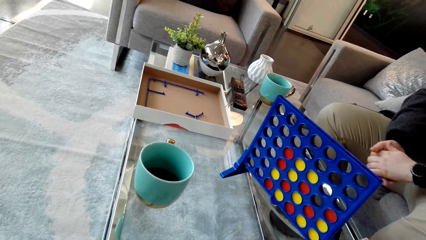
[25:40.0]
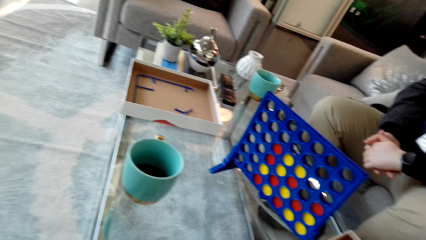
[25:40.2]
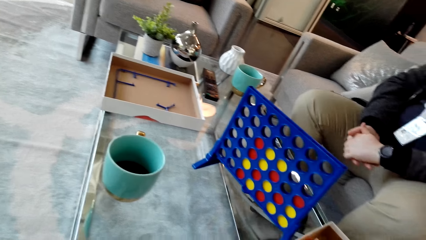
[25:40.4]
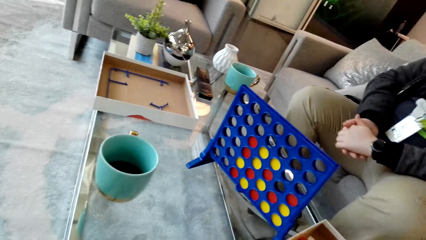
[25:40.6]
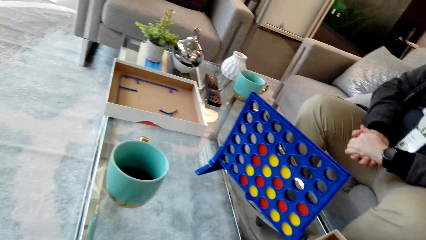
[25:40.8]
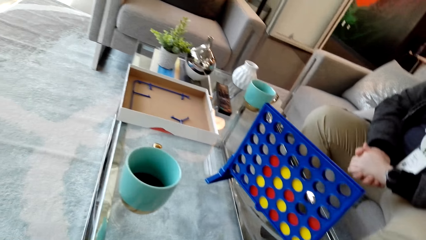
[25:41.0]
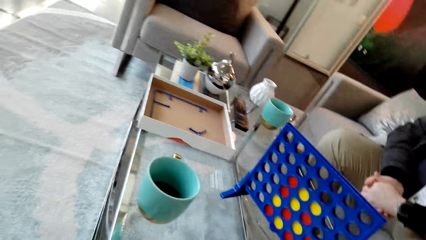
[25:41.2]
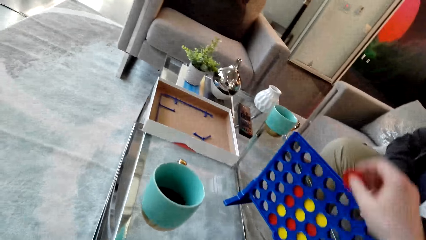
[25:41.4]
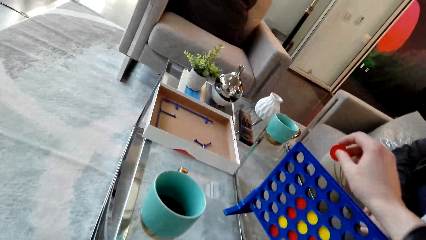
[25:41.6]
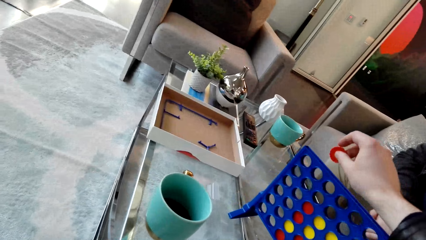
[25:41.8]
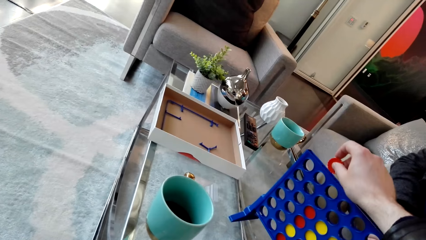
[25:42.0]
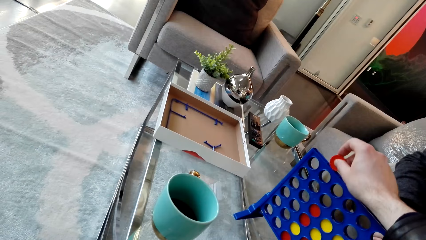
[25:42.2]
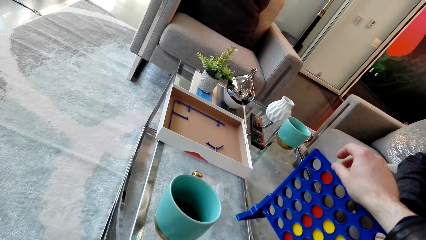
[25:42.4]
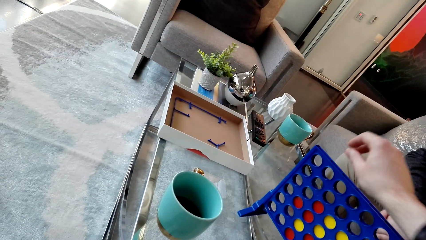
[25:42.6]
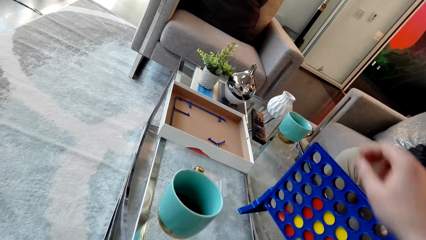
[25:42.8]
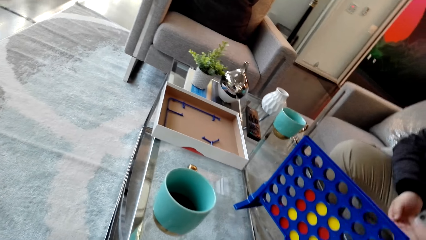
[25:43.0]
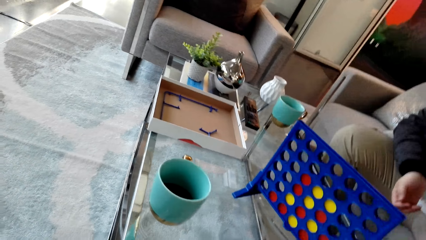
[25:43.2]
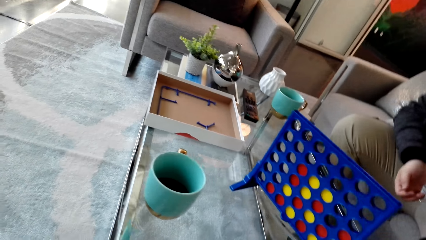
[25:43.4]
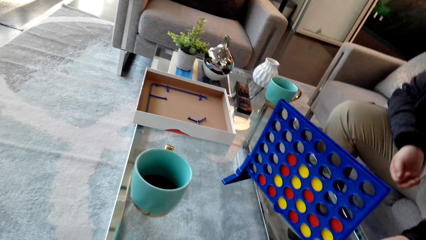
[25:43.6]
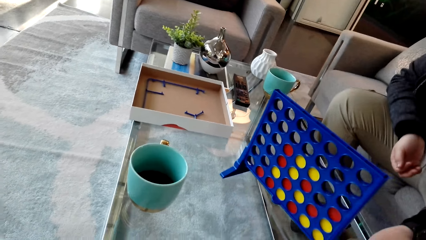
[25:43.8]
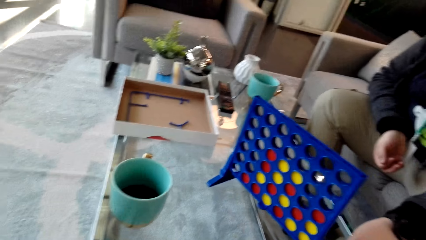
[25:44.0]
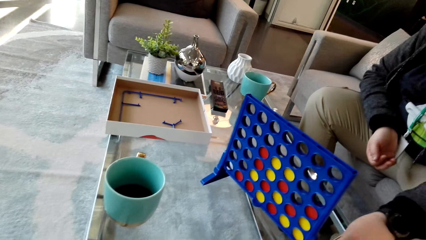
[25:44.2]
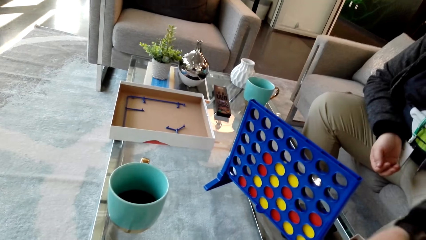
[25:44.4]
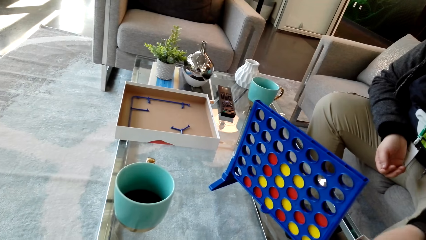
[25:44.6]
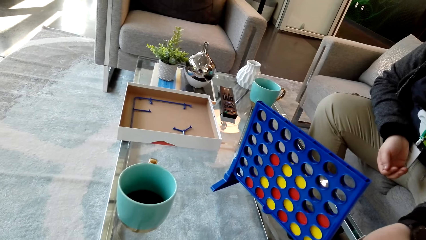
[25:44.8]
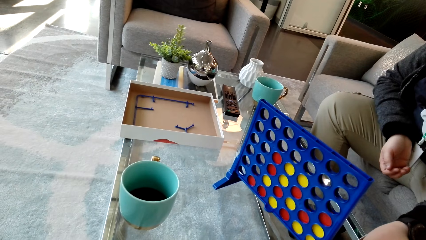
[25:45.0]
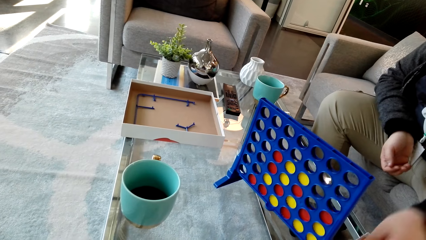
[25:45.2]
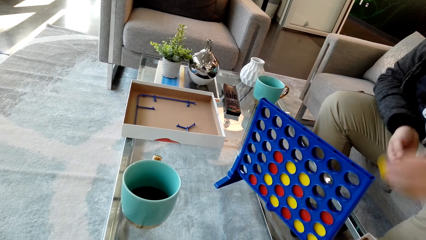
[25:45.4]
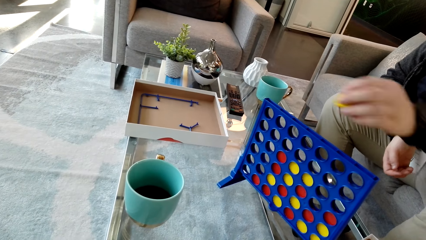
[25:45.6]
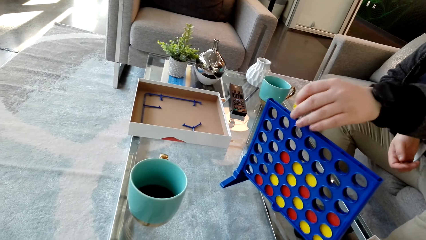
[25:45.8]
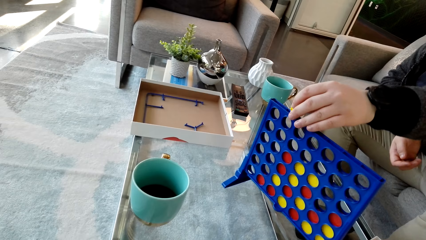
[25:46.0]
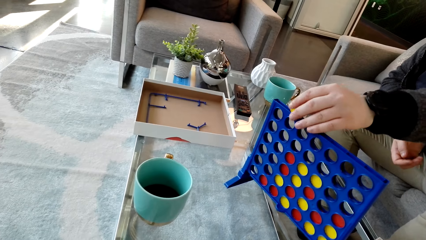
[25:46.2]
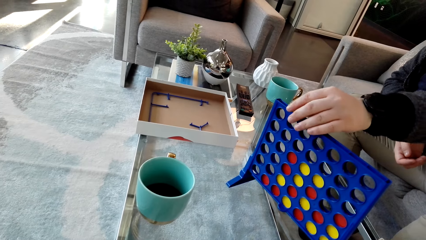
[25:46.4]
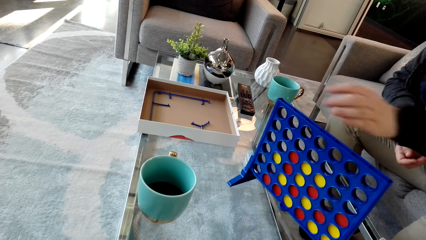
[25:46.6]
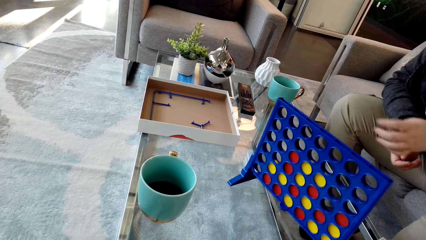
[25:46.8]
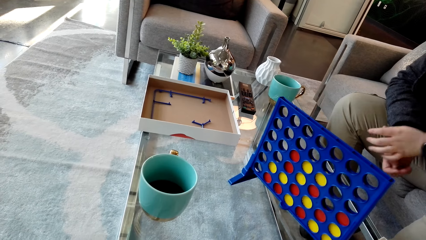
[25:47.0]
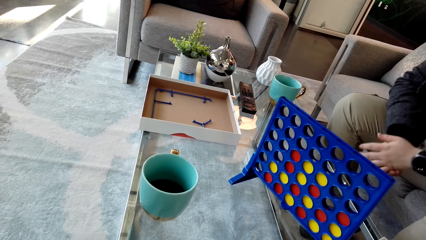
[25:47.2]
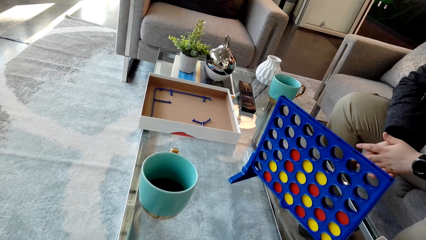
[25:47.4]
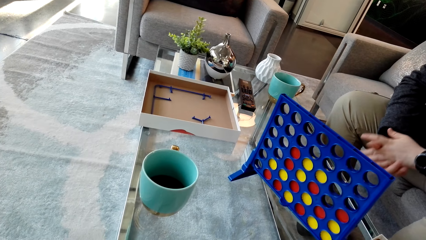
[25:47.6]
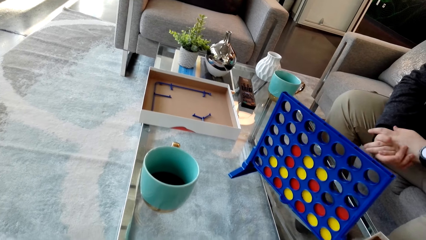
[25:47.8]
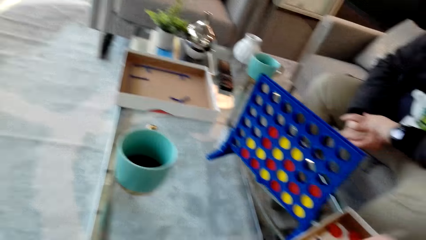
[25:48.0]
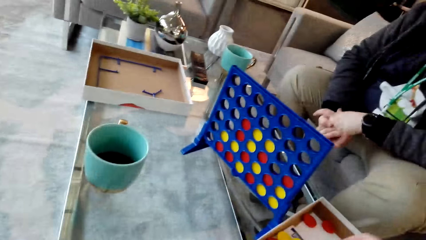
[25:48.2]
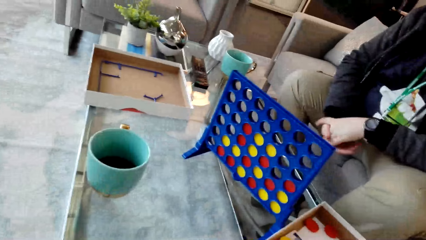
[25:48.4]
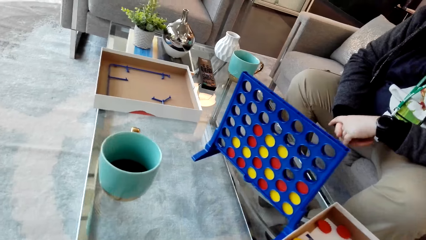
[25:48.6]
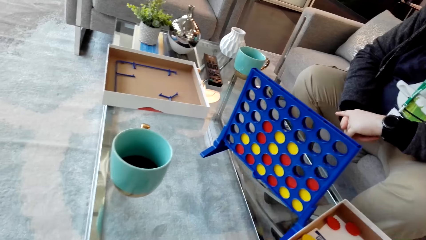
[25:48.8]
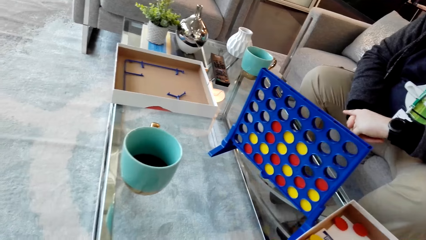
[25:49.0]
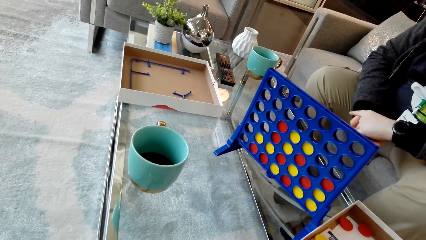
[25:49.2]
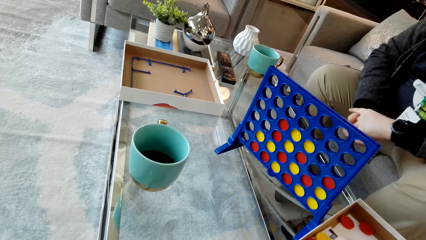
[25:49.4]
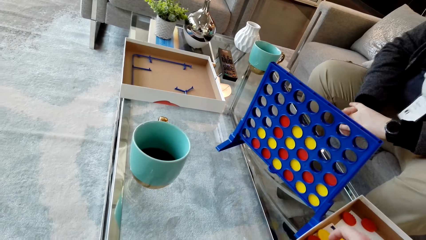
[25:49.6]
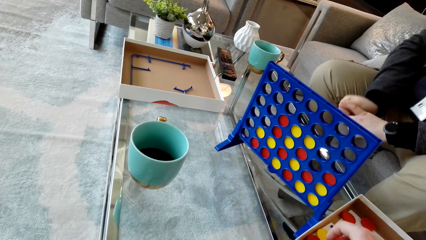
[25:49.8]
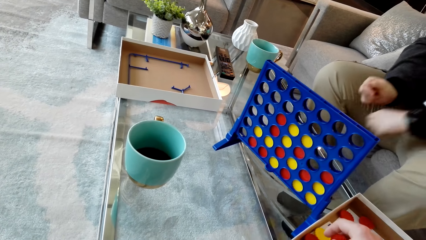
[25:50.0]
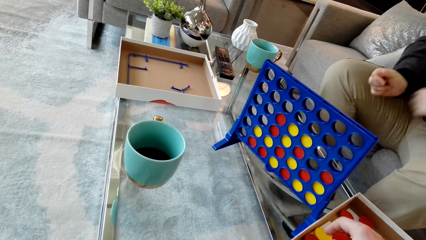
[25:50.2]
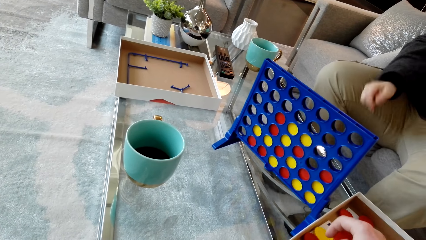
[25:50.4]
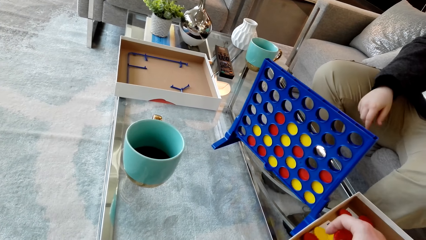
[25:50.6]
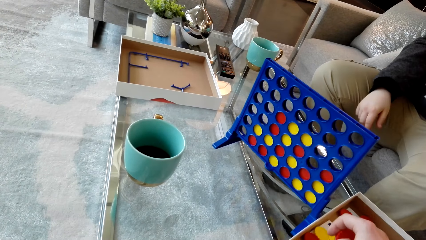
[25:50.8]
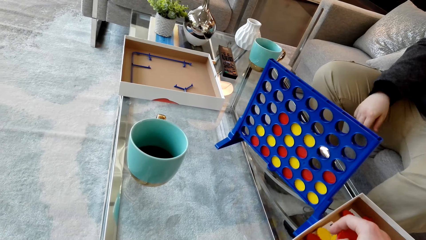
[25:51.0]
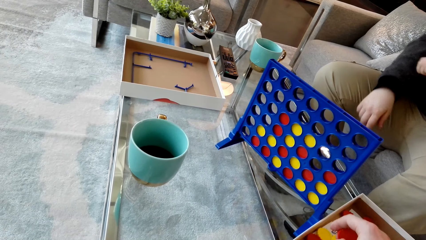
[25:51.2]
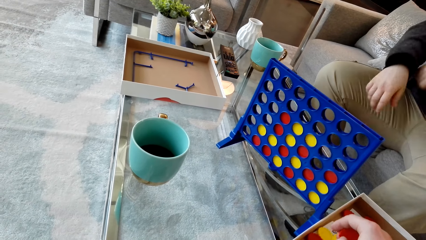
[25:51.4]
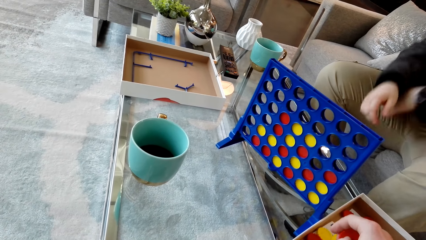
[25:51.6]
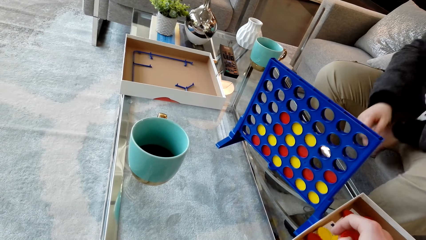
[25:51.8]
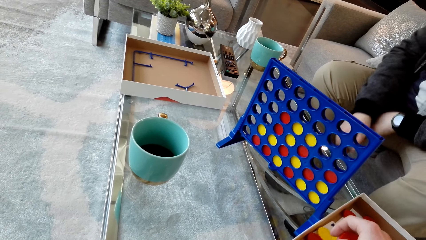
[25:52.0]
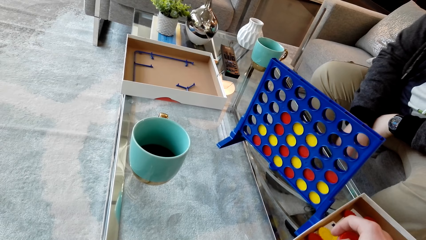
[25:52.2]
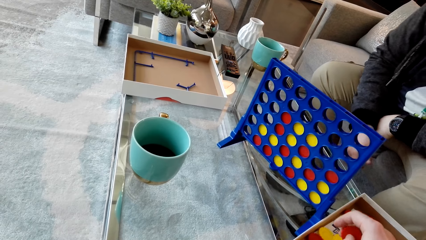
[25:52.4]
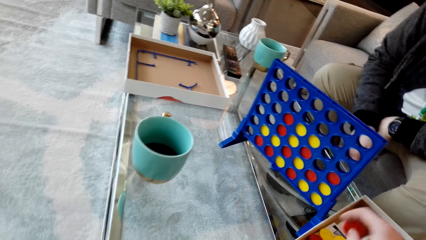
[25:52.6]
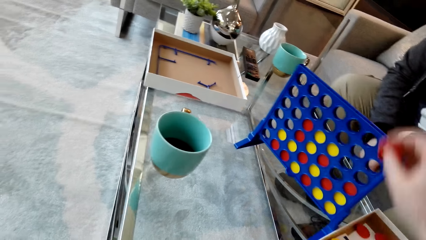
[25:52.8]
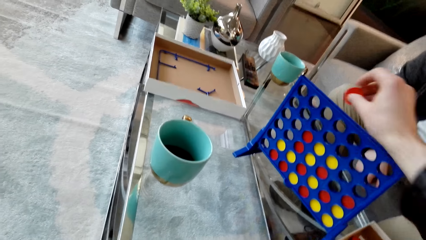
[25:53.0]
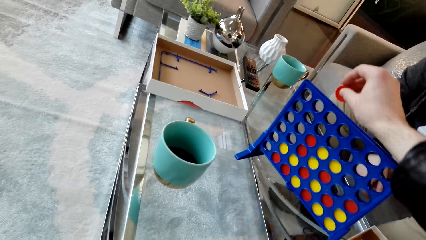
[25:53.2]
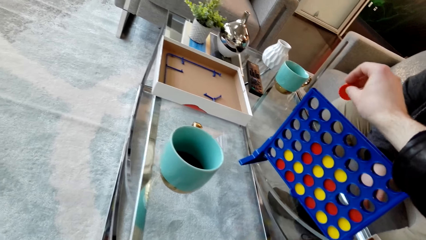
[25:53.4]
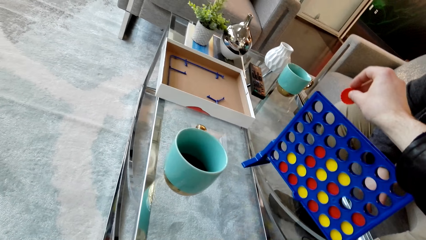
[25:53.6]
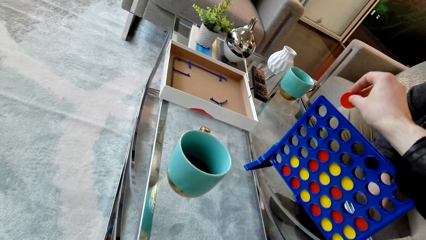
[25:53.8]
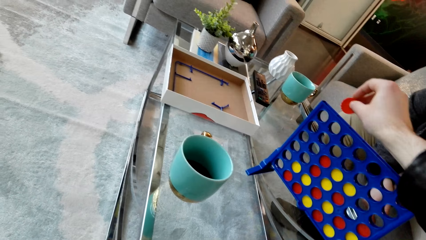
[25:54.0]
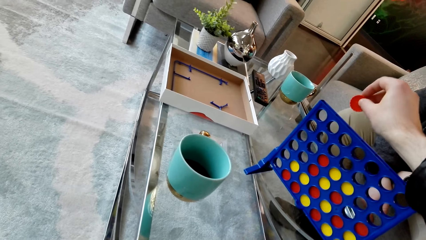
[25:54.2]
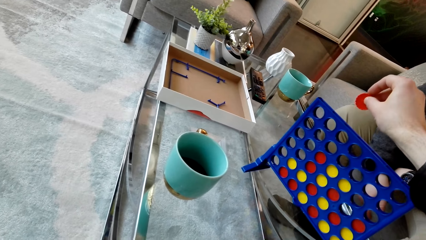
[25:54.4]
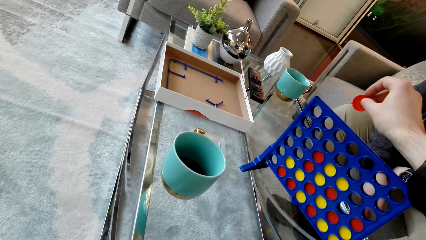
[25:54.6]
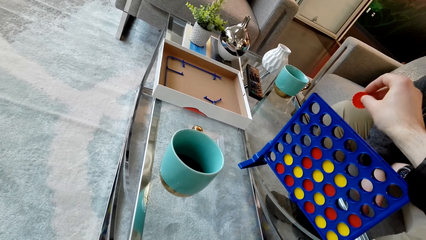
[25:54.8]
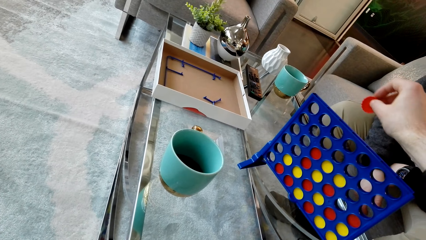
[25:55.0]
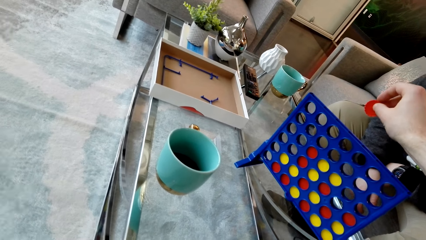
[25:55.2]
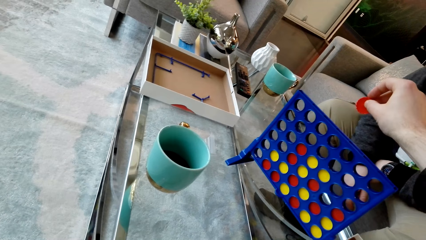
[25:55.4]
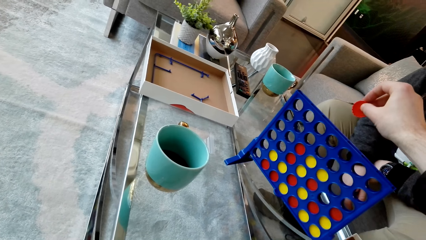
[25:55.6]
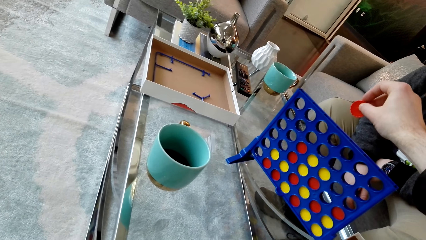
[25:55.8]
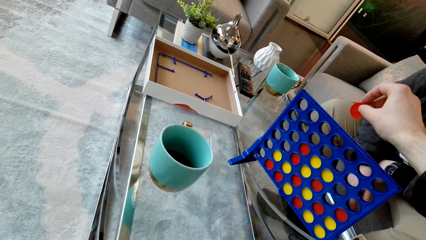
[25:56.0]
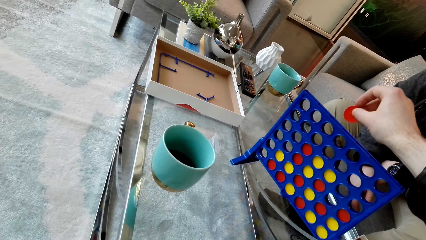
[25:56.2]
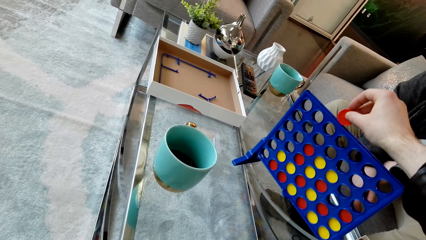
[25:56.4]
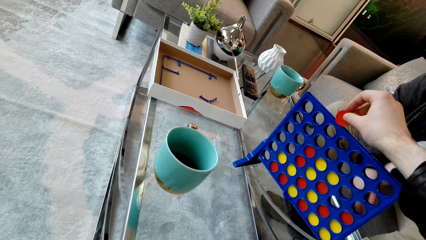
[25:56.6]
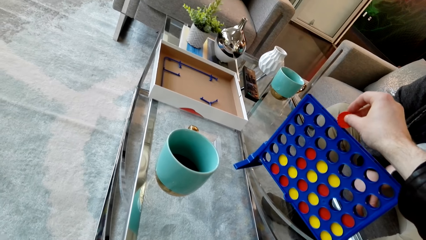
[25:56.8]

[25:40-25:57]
A man moves the hands. The camera wearer drops the plastic coin in the plastic. They look around. The man picks up a plastic coin. The man drops the plastic coin in the plastic. The man moves the hands. The camera wearer picks up a plastic coin. They drop the plastic coin in the plastic.
